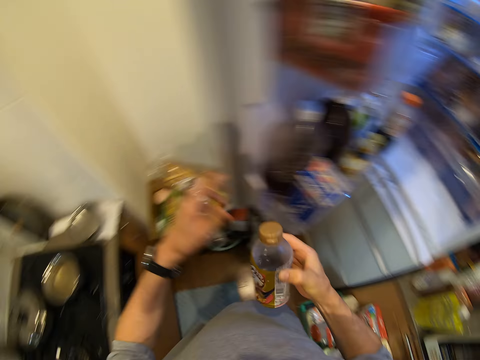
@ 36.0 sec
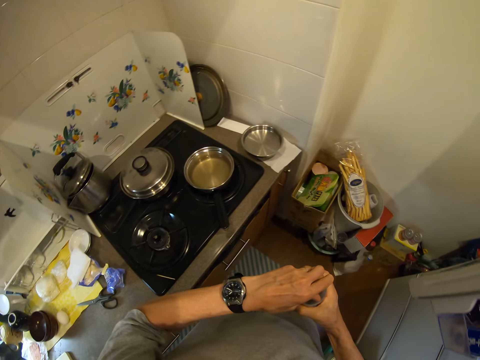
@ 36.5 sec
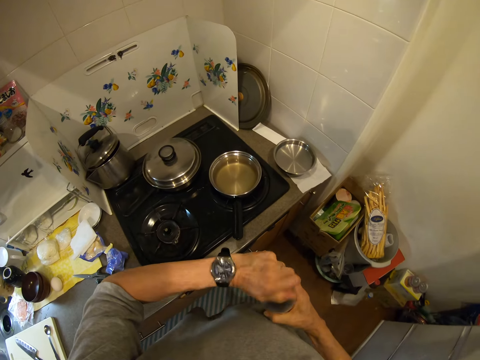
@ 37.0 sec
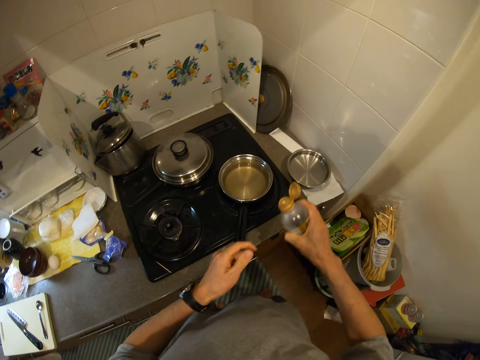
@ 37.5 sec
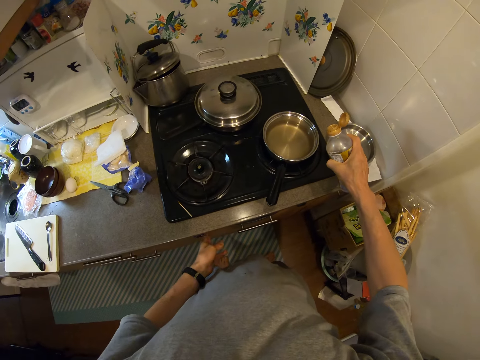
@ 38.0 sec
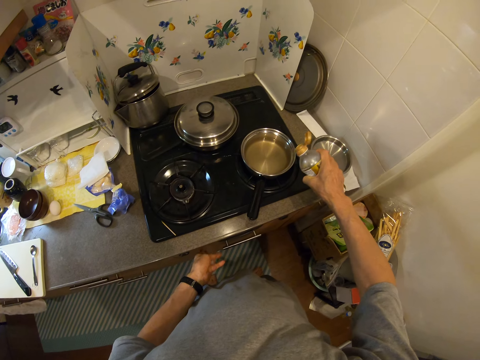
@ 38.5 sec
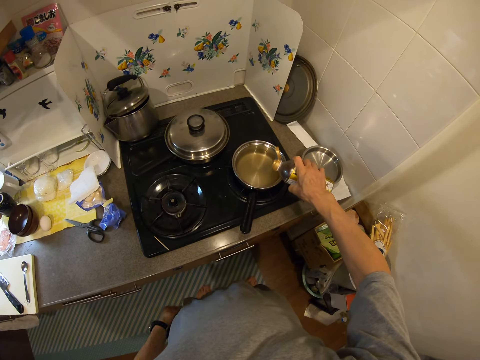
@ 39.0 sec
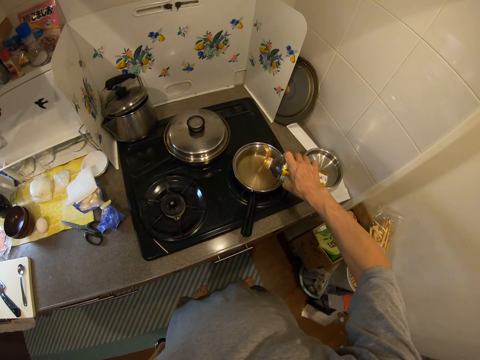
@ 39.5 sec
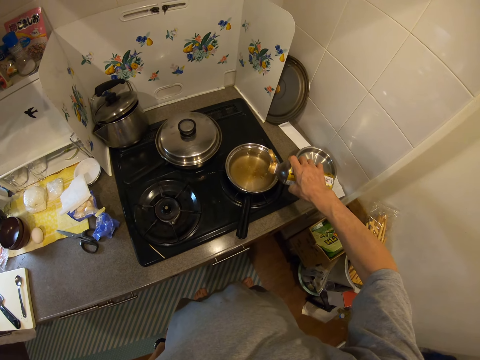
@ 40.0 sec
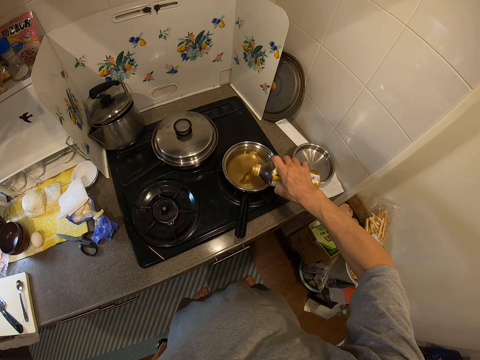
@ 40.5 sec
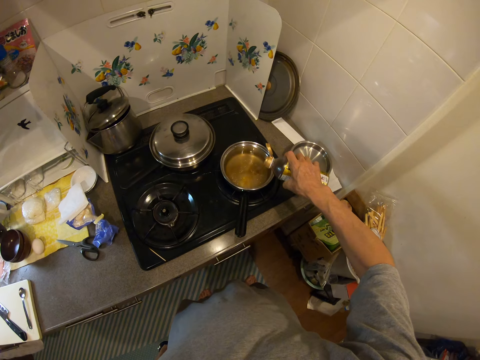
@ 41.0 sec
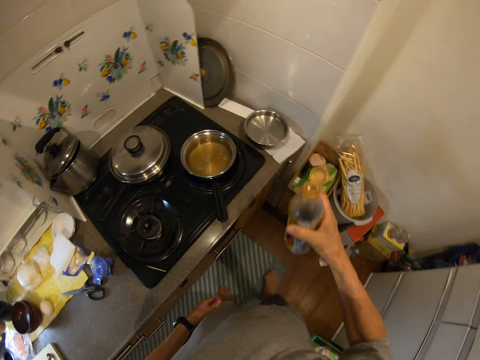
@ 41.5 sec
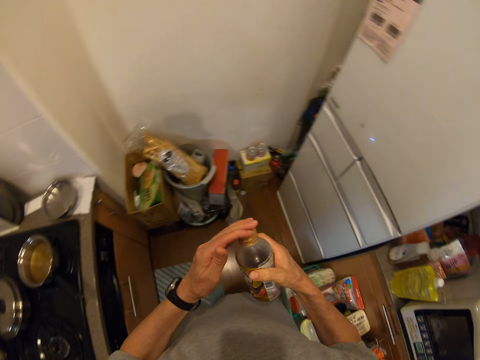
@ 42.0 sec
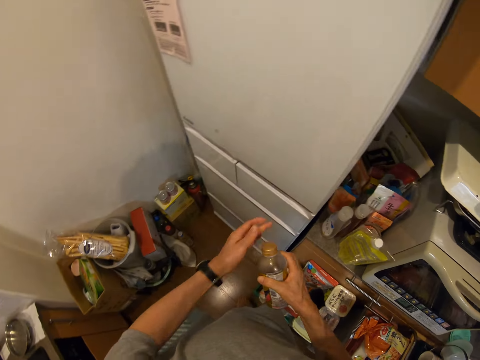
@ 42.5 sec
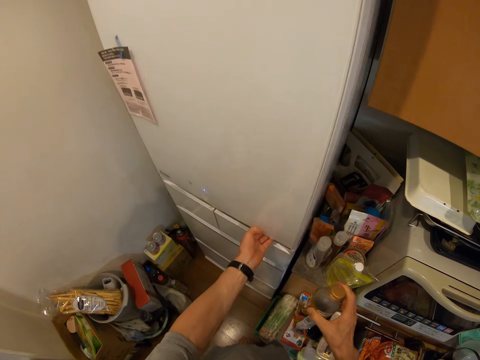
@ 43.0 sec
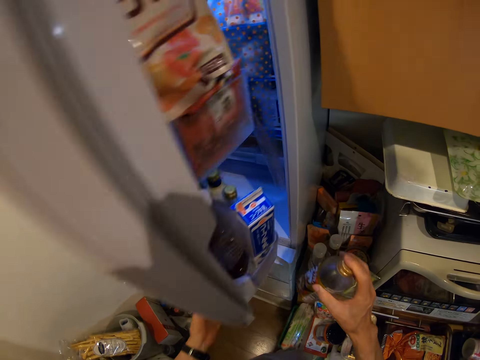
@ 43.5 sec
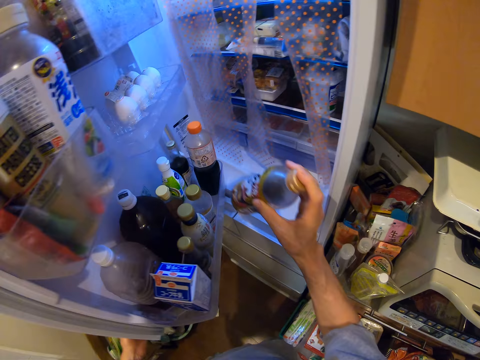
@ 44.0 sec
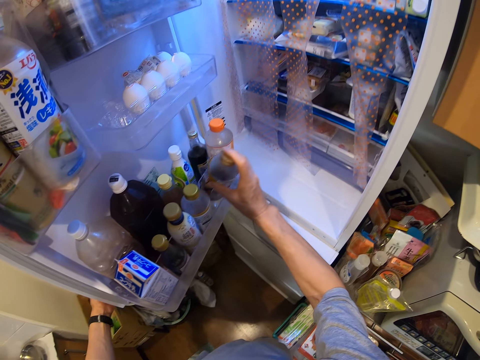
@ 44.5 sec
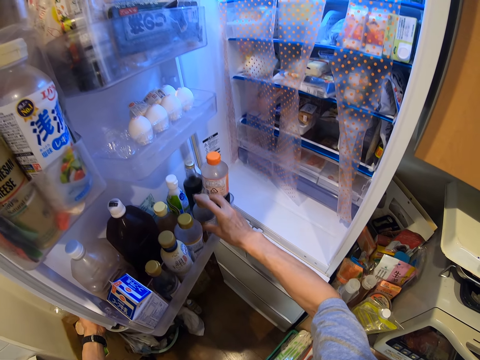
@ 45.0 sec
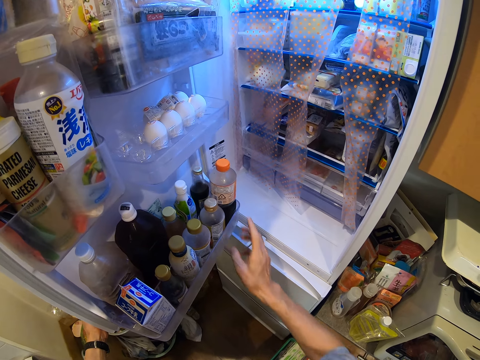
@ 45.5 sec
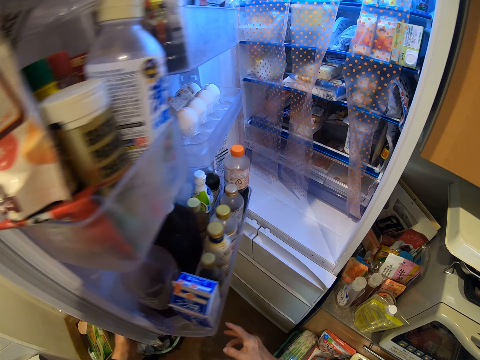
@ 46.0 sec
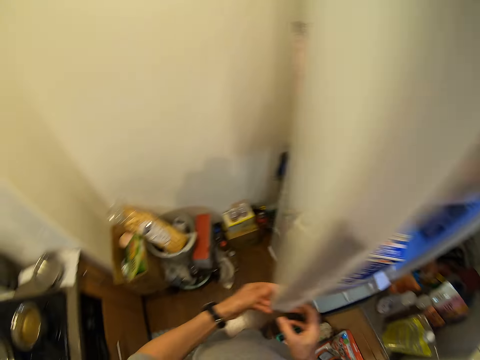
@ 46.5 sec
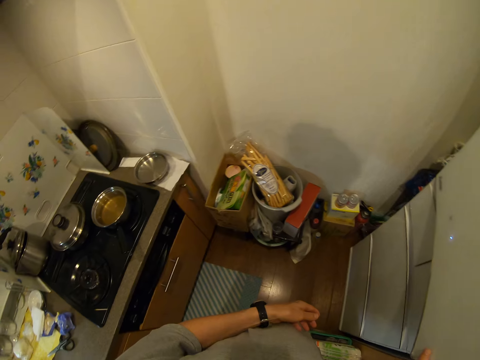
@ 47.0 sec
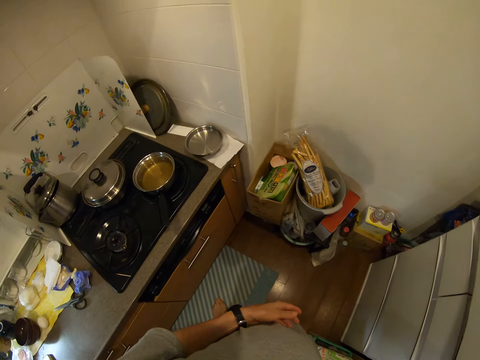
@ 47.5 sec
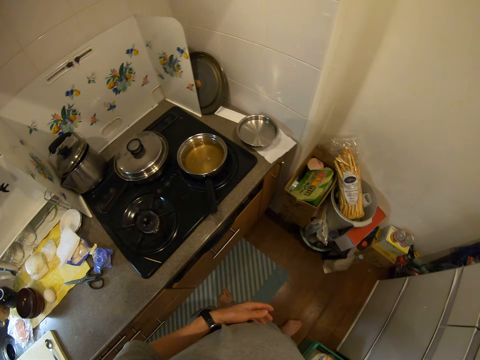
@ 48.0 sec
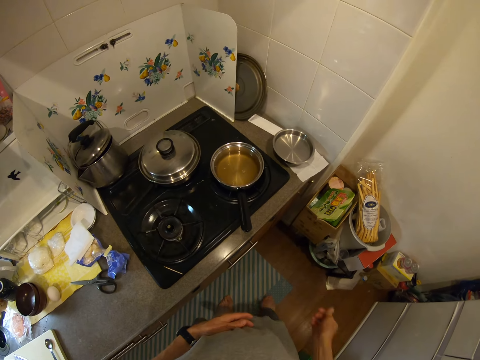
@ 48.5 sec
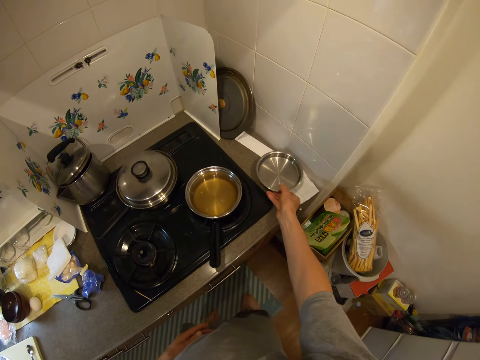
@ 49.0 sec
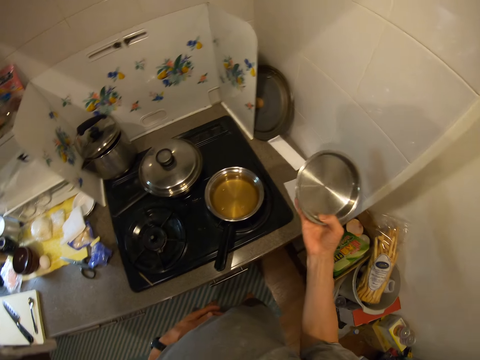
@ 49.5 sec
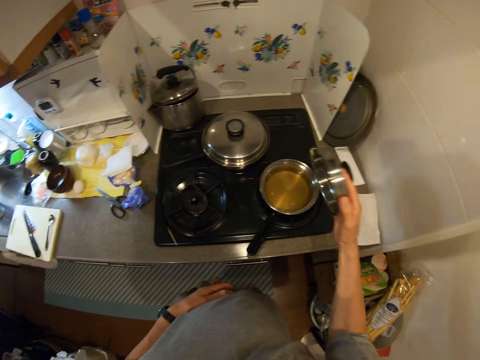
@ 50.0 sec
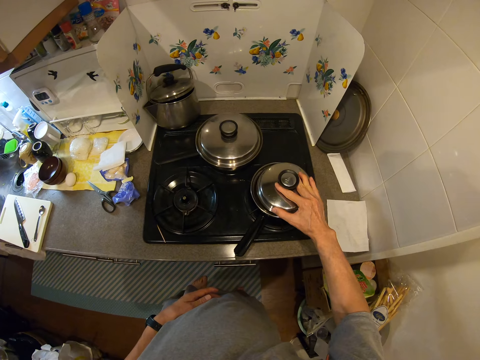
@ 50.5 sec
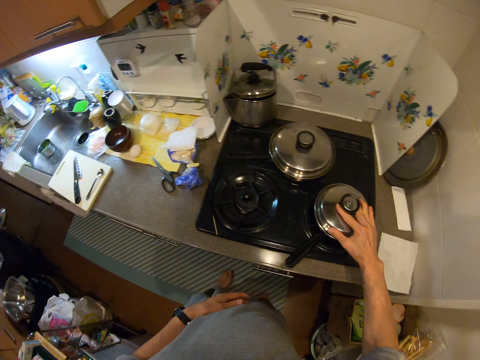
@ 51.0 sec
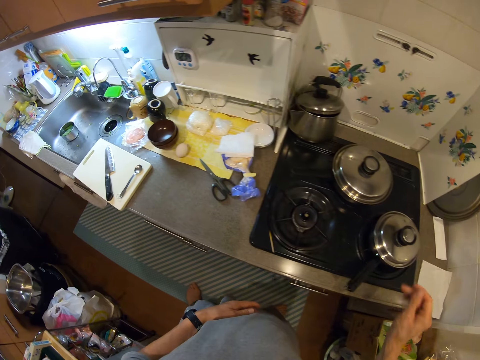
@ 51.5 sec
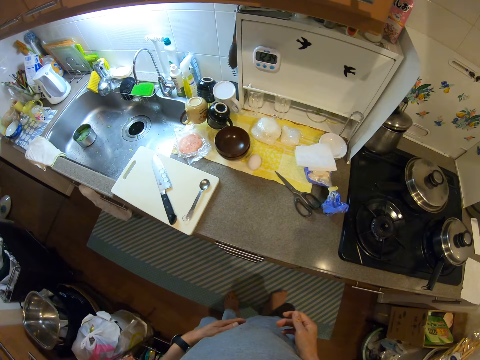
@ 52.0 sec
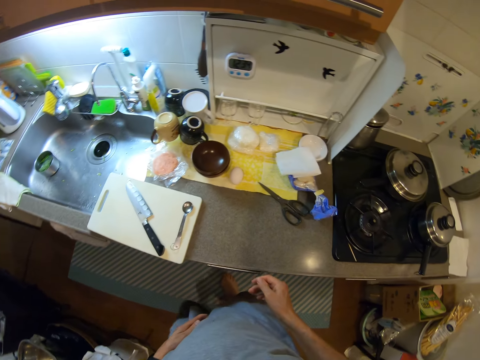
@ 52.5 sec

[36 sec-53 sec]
The camera wearer opens the bottle cap. They pour the liquid from the bottle into the pan. They touch the drawer. They close the cap. They open the refrigerator door. They put the bottle back in the refrigerator. They close the refrigerator door. They pick the lid of the first pan from the side of the cooker. They cover the pan with the lid.

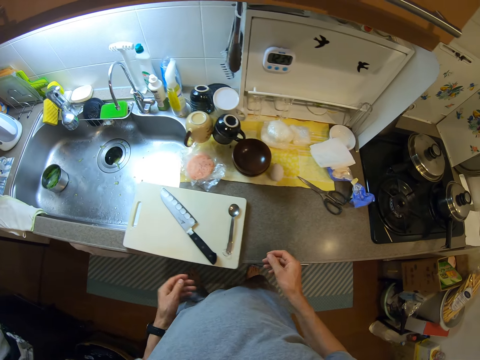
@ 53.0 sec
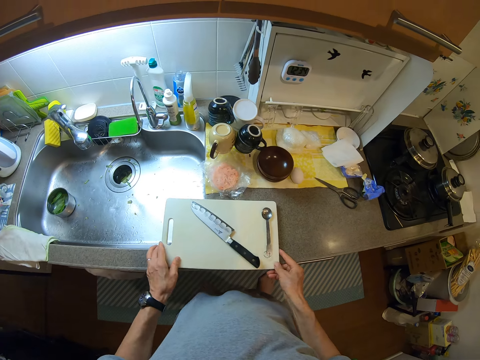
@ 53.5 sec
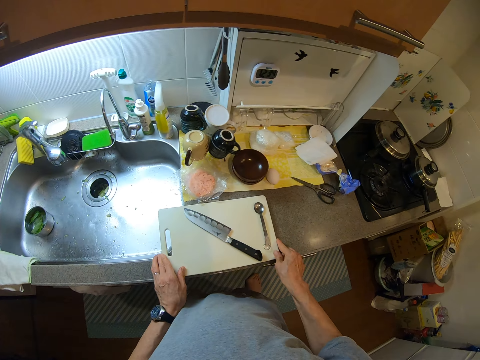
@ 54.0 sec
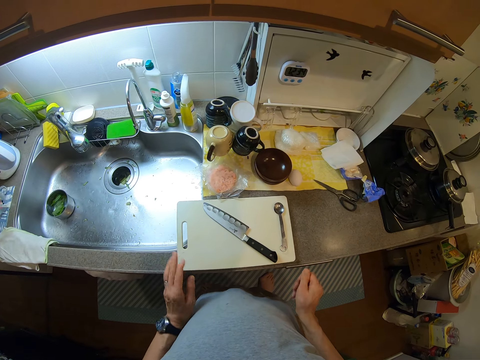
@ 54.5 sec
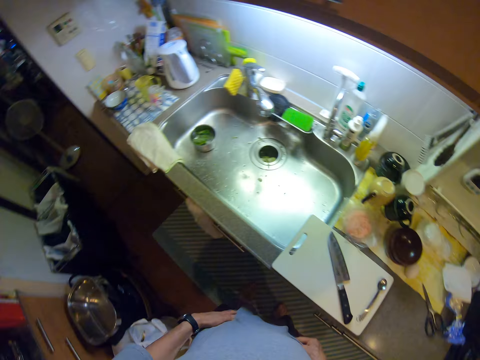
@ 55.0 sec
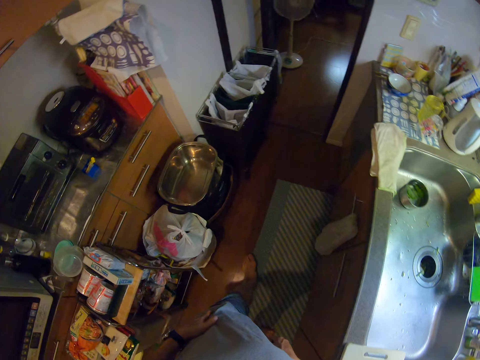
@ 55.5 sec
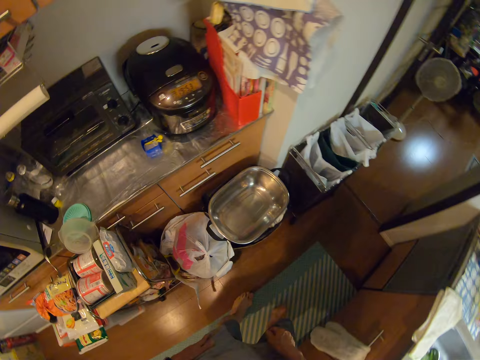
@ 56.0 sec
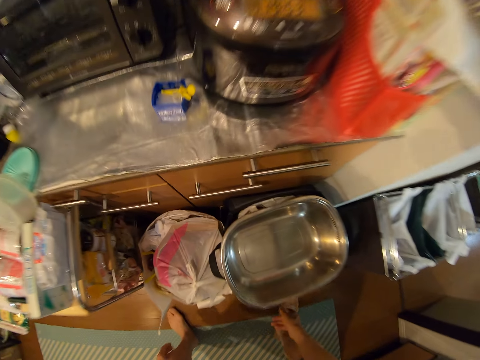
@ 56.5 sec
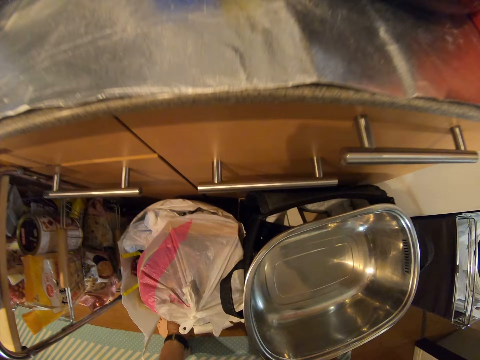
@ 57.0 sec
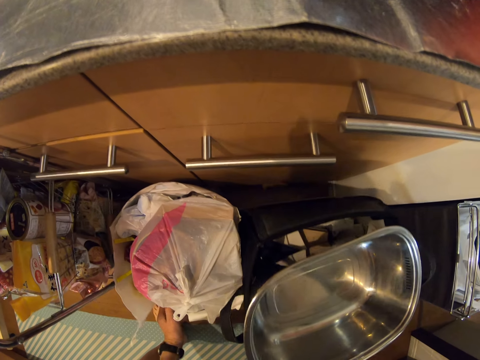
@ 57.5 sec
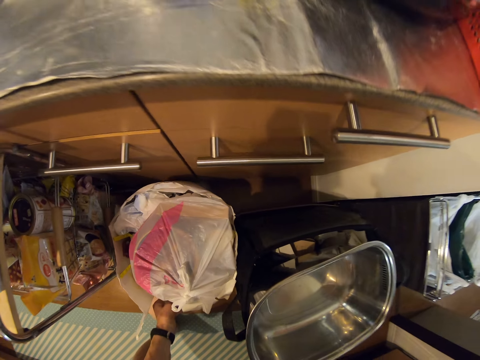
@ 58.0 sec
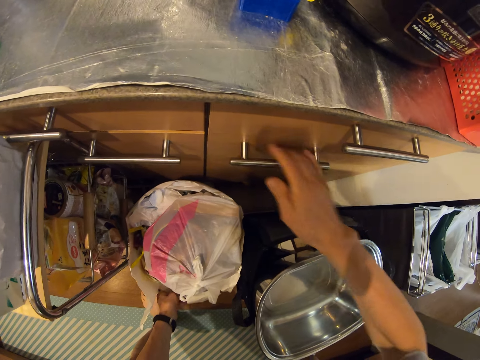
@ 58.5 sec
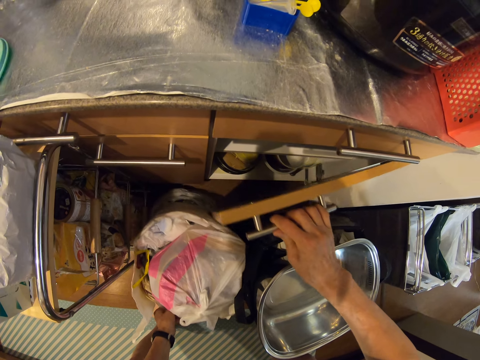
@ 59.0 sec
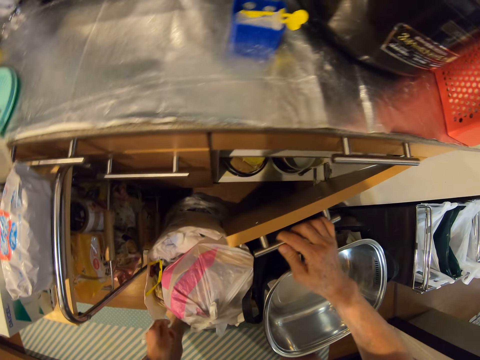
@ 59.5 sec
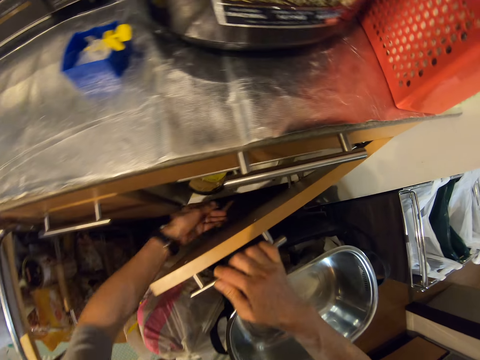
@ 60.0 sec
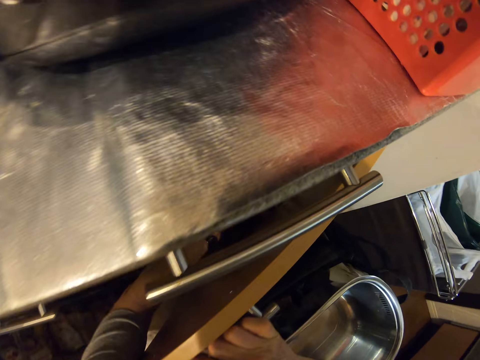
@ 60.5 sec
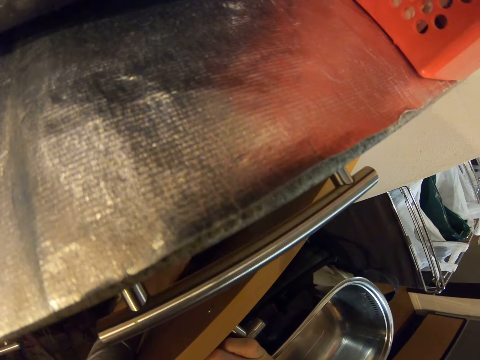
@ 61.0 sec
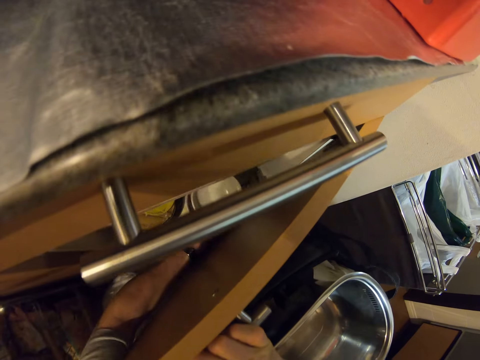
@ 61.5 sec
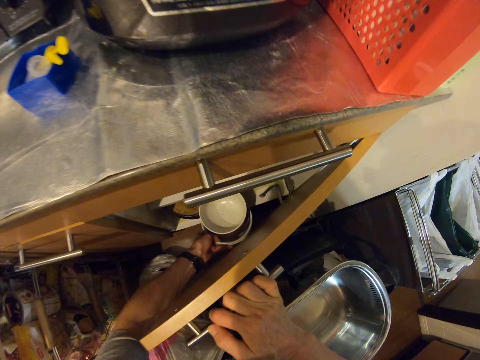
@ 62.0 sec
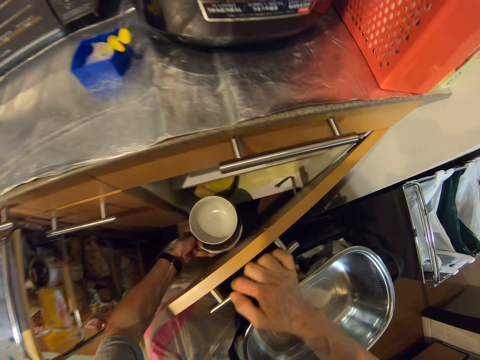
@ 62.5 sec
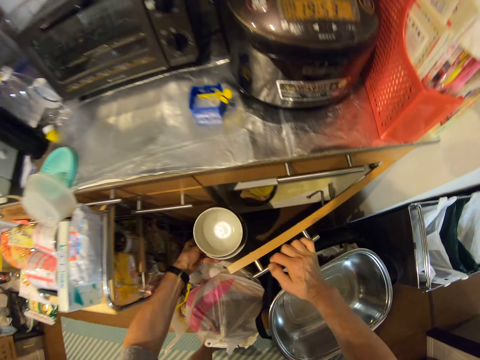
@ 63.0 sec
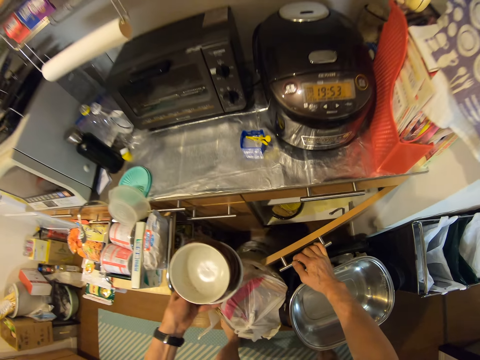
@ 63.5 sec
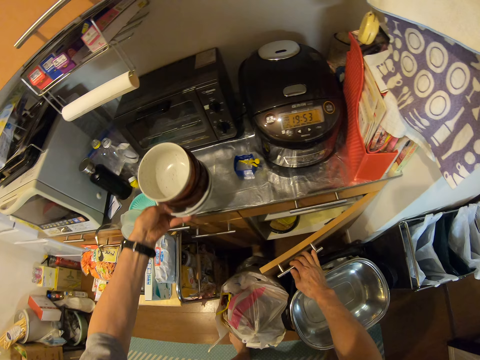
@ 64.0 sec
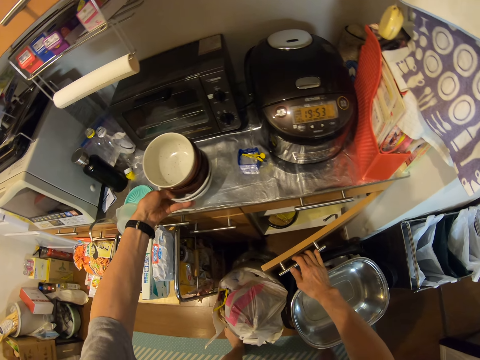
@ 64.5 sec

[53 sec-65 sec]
The camera wearer moves around the room. They move the cutting board along the surface of the slab. They move around the room. They move a set of buckets on the floor. They open a cabinet. They pick bowls from the cabinet. They put the bowls on the shelf.
